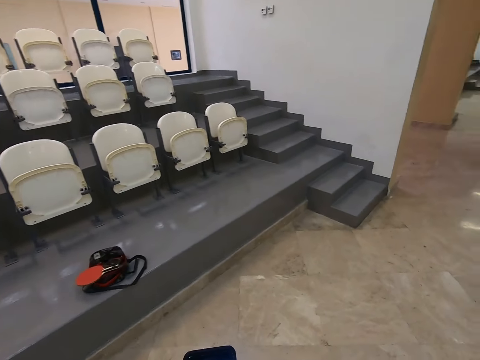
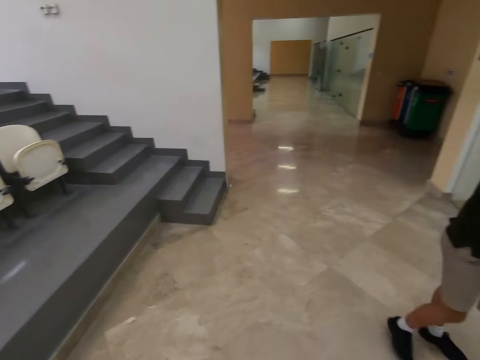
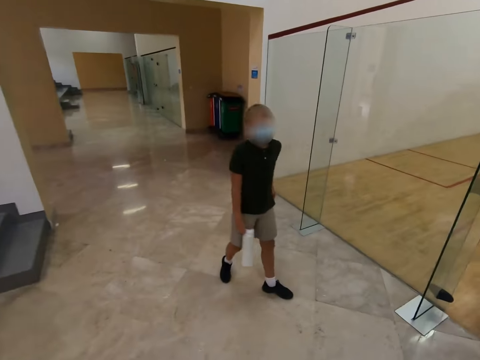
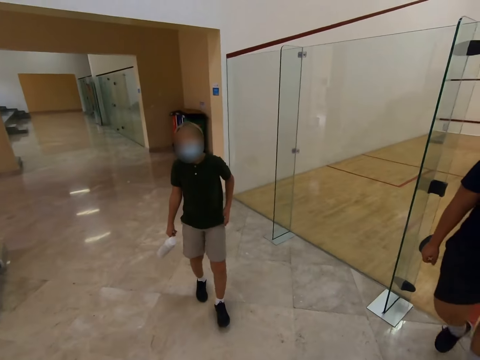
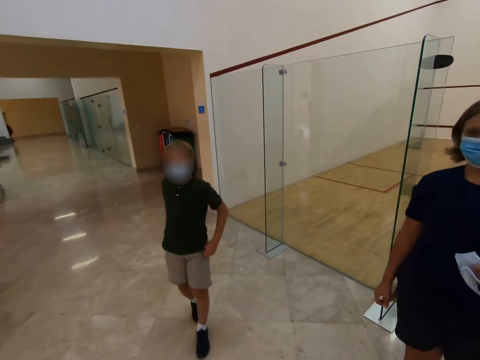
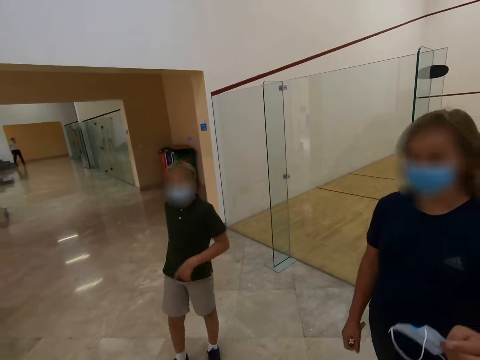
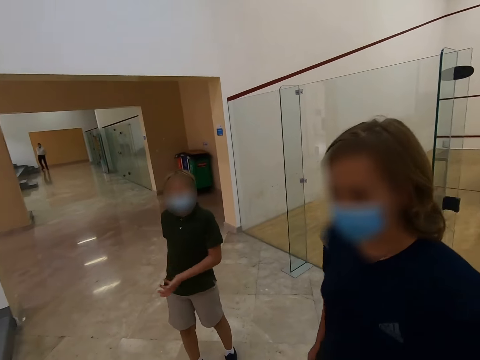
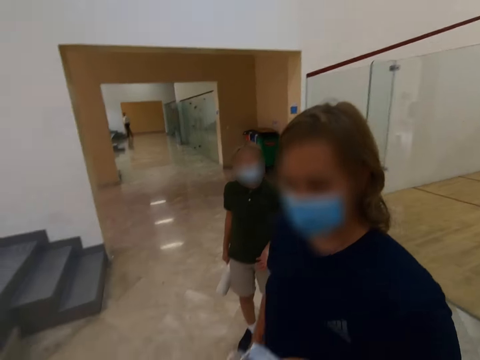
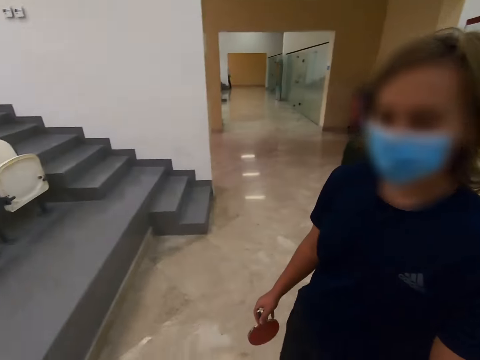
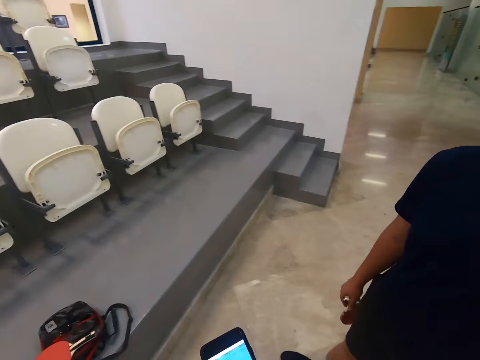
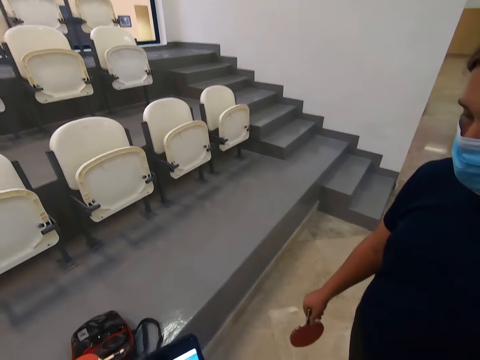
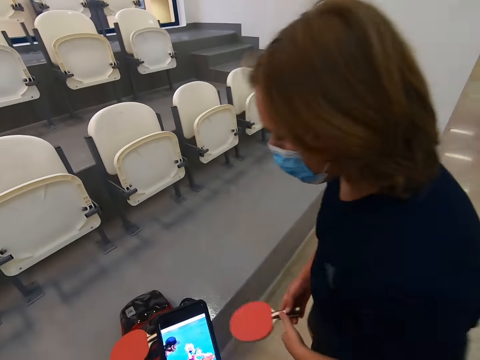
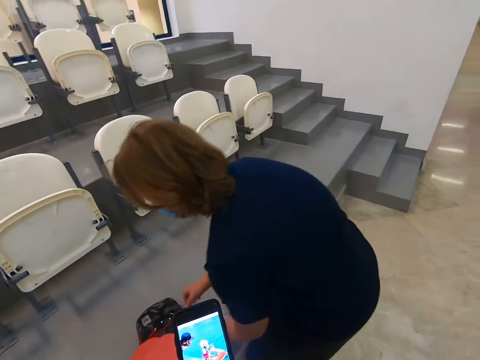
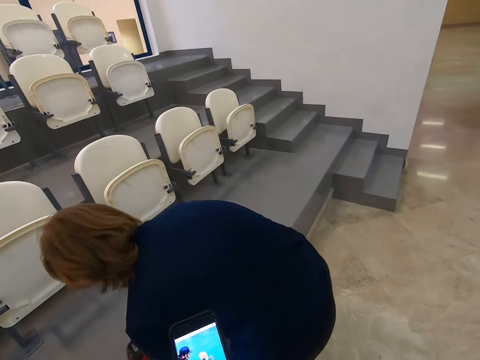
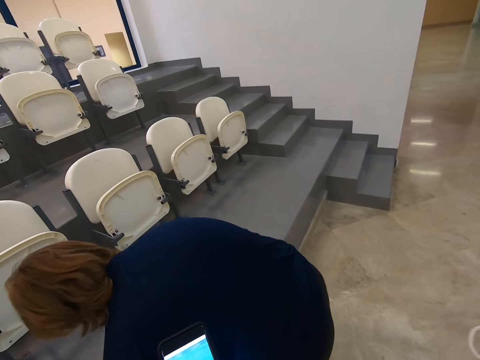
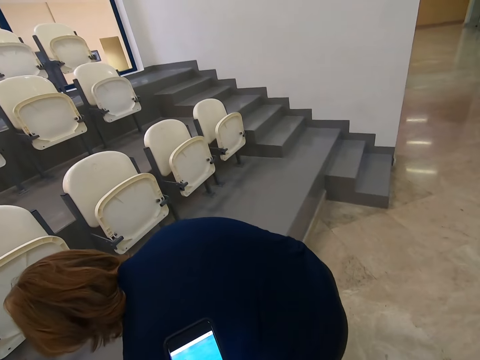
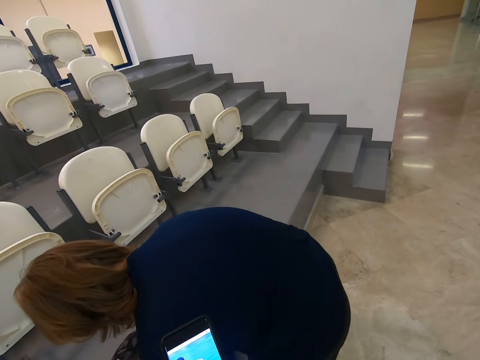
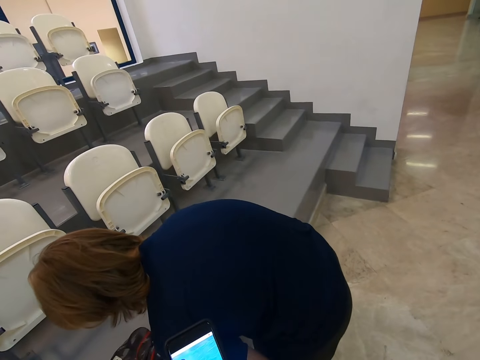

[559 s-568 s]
A man raises a hand. A lady walks around. The lady picks up something.
